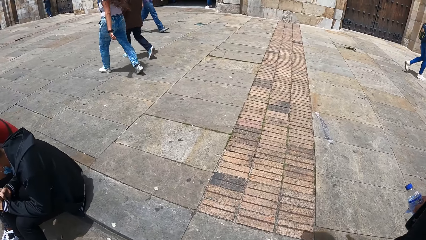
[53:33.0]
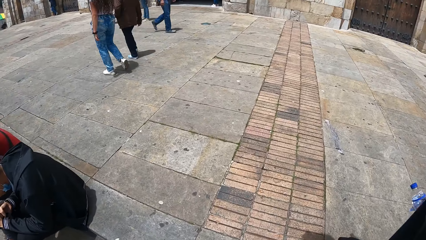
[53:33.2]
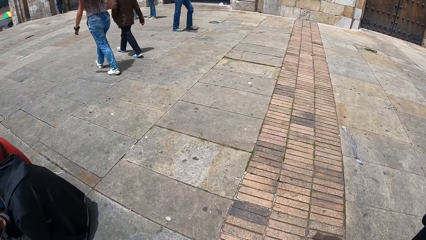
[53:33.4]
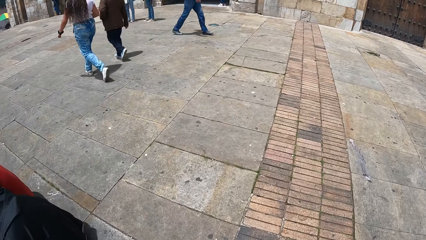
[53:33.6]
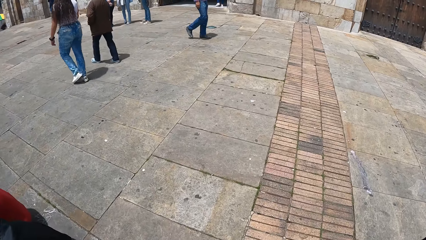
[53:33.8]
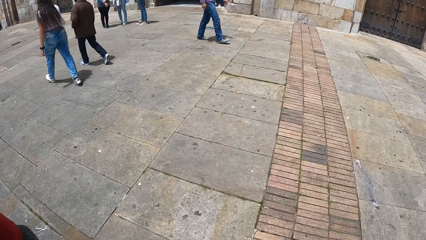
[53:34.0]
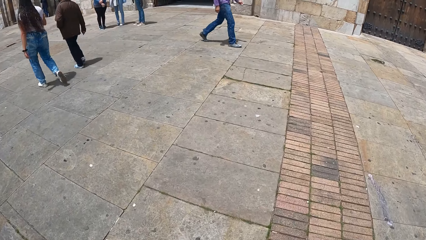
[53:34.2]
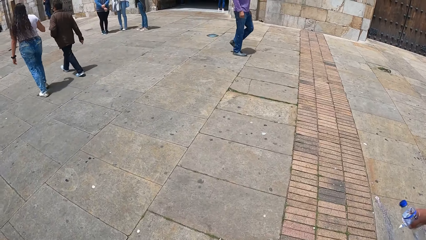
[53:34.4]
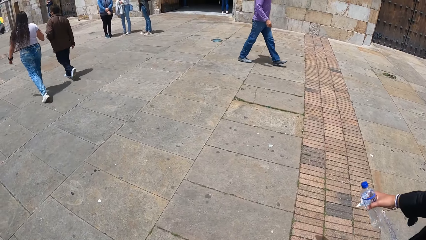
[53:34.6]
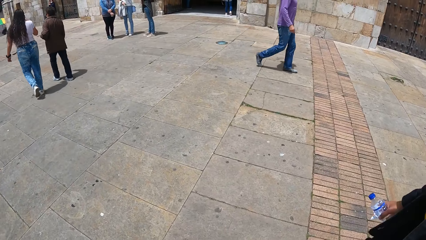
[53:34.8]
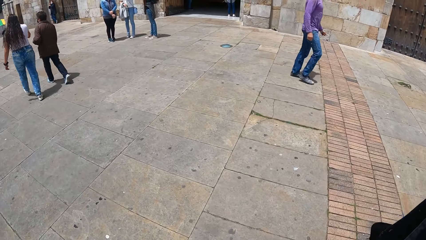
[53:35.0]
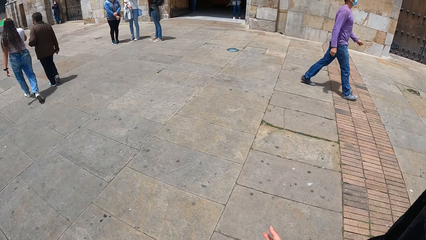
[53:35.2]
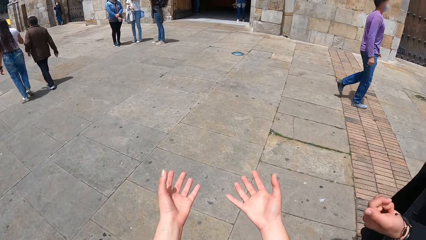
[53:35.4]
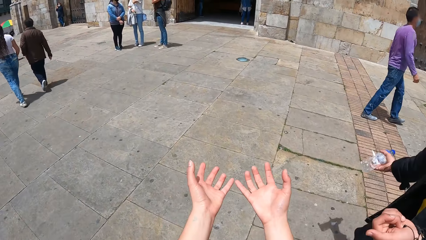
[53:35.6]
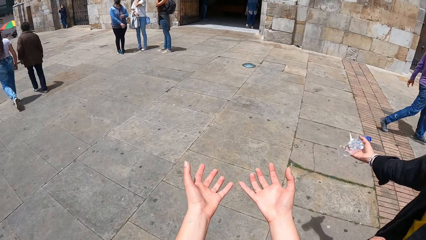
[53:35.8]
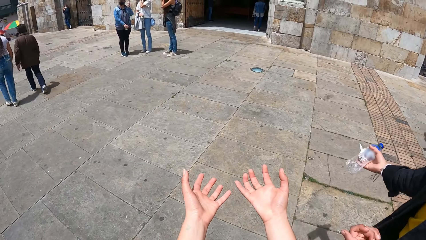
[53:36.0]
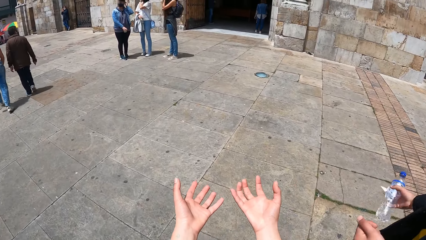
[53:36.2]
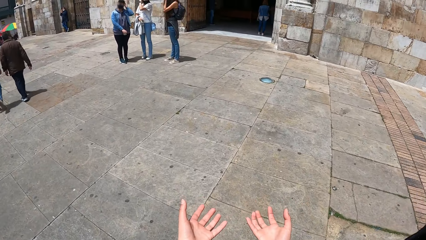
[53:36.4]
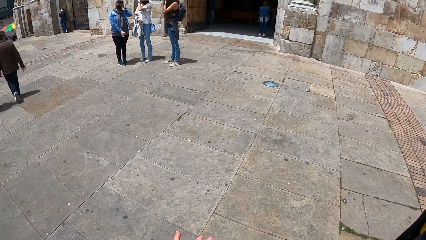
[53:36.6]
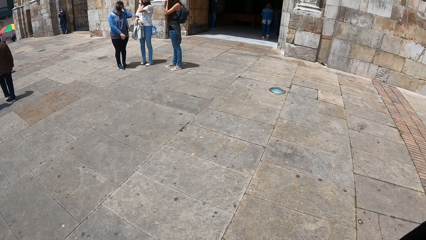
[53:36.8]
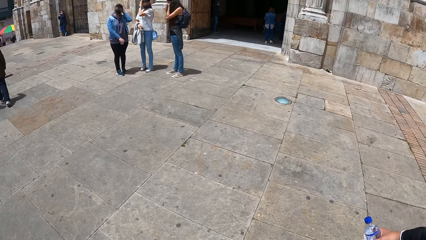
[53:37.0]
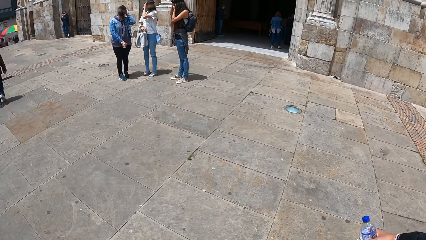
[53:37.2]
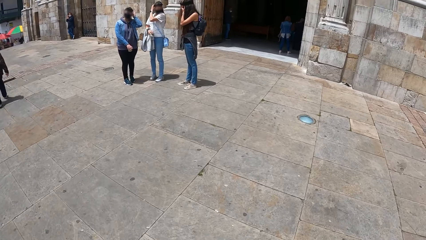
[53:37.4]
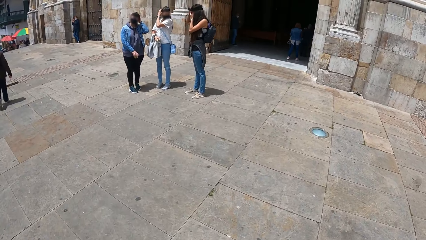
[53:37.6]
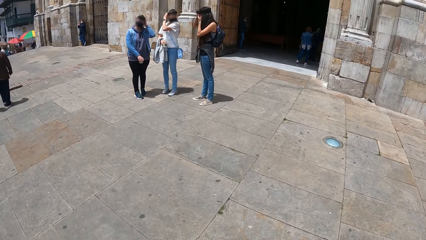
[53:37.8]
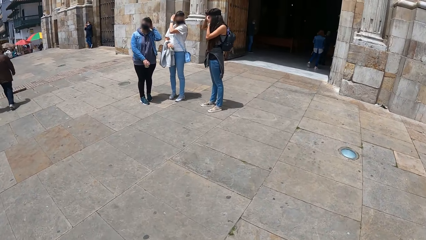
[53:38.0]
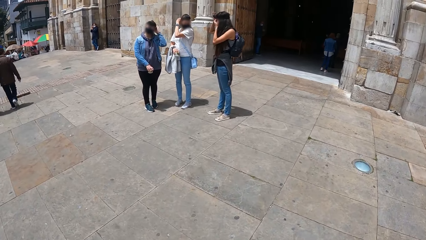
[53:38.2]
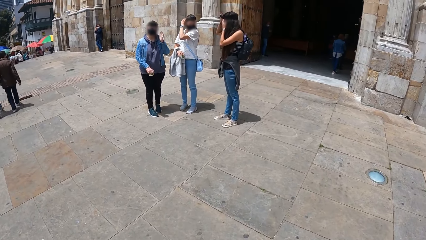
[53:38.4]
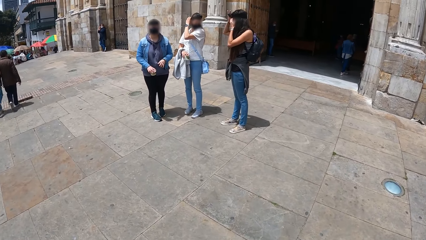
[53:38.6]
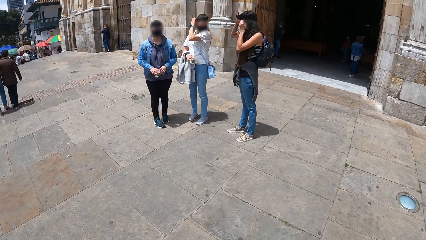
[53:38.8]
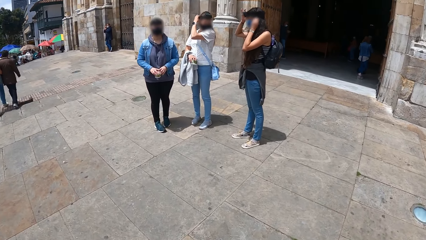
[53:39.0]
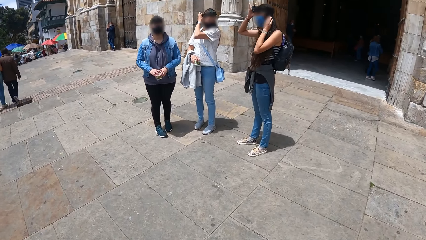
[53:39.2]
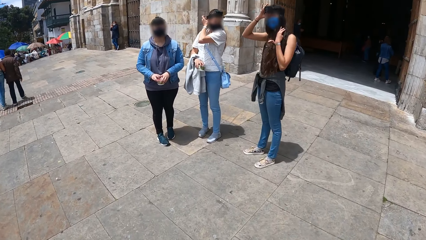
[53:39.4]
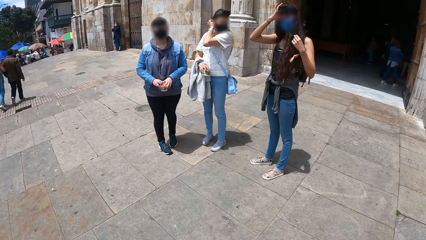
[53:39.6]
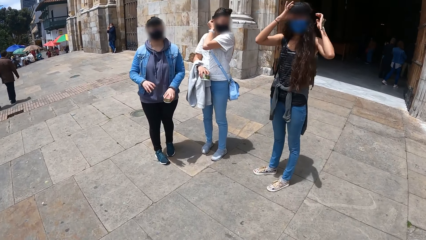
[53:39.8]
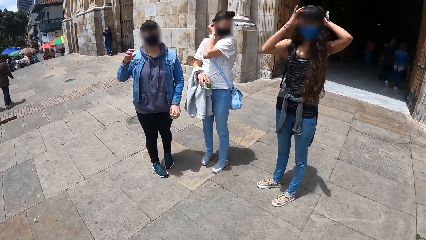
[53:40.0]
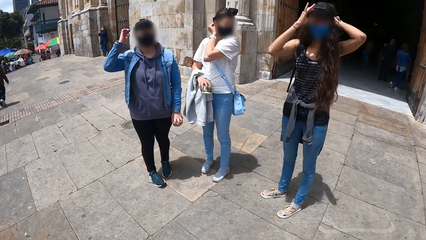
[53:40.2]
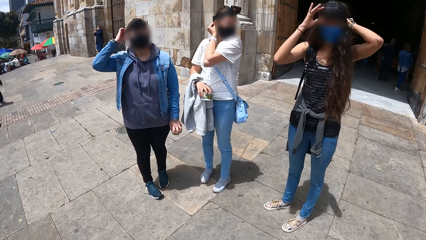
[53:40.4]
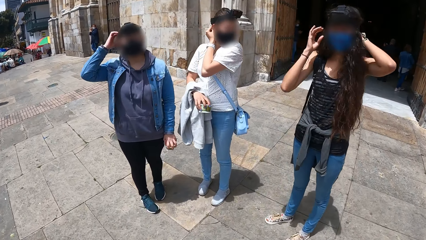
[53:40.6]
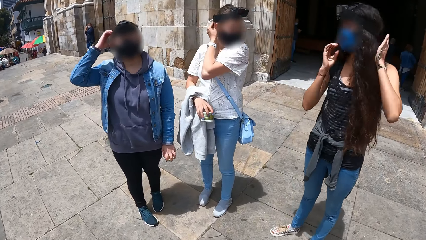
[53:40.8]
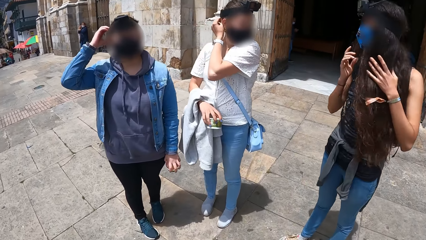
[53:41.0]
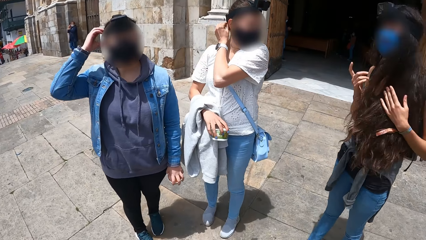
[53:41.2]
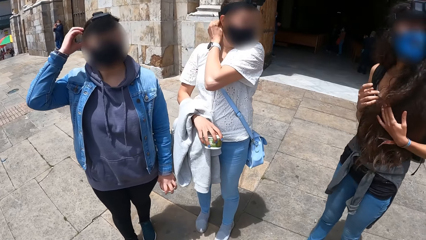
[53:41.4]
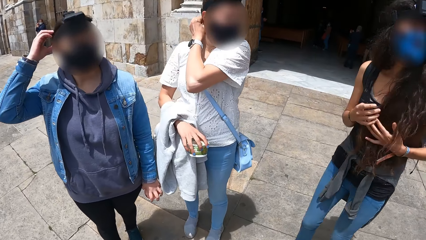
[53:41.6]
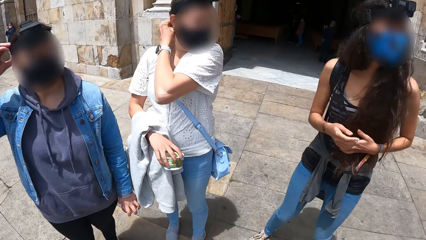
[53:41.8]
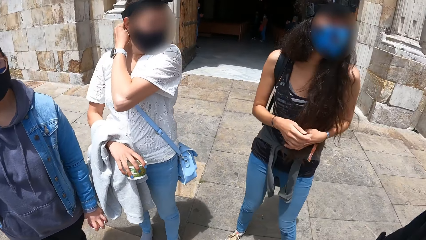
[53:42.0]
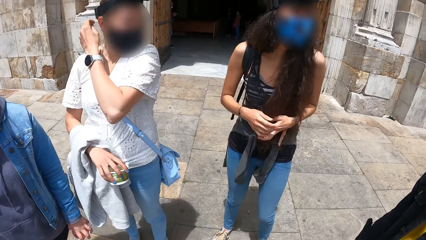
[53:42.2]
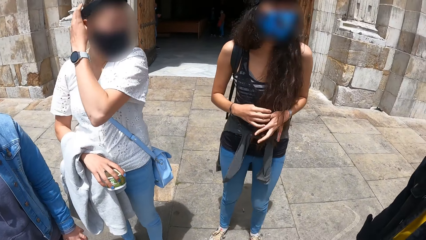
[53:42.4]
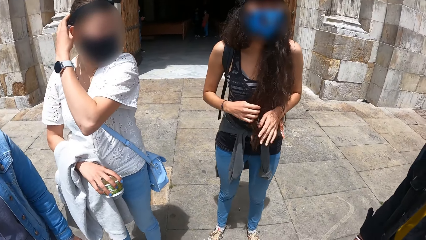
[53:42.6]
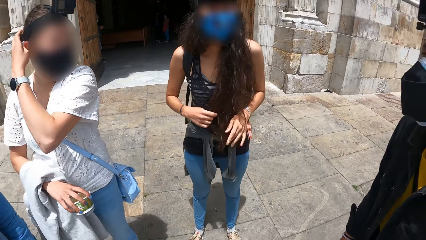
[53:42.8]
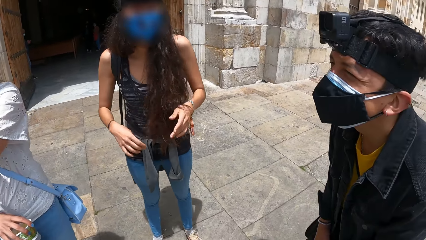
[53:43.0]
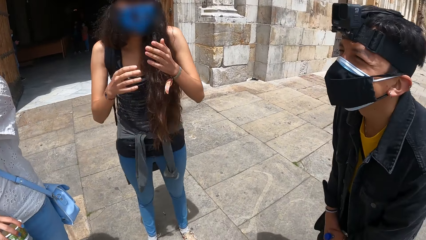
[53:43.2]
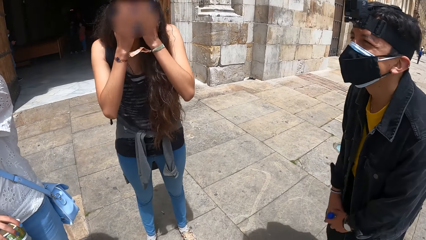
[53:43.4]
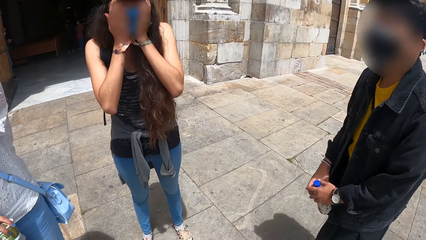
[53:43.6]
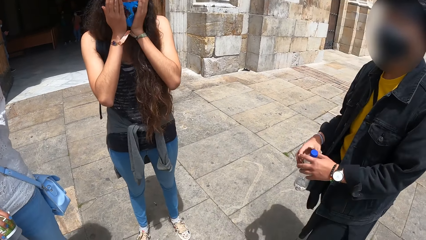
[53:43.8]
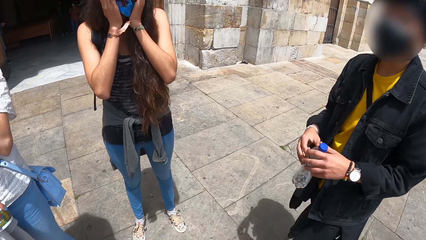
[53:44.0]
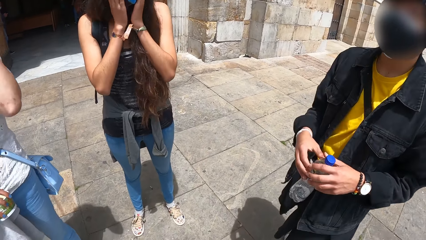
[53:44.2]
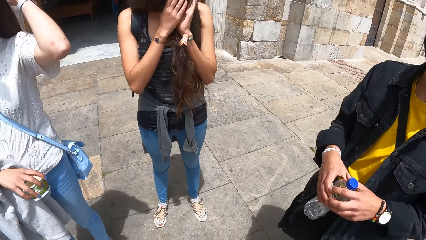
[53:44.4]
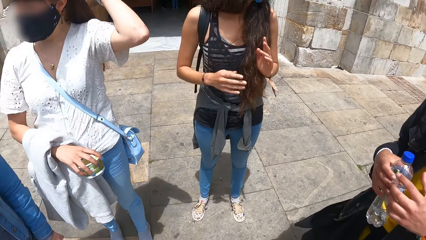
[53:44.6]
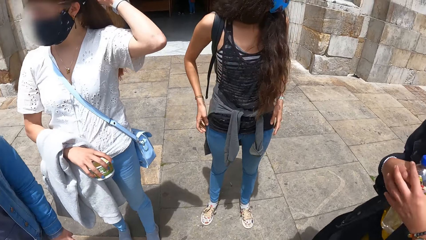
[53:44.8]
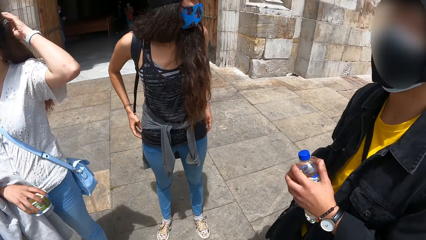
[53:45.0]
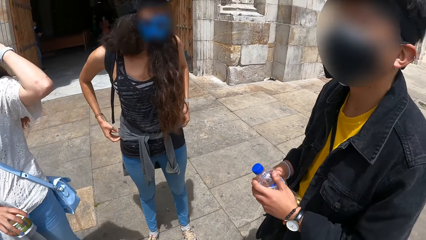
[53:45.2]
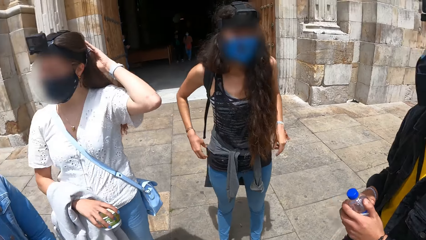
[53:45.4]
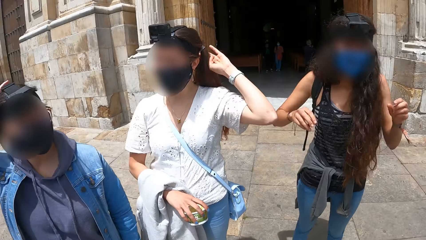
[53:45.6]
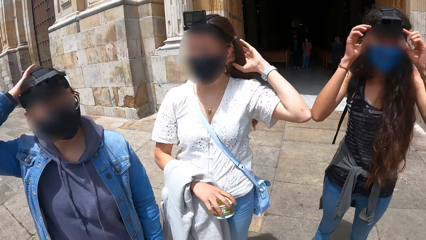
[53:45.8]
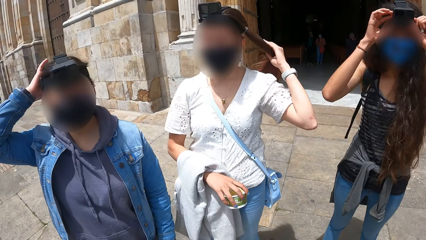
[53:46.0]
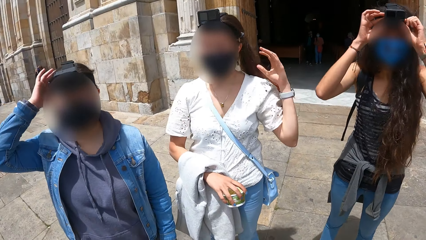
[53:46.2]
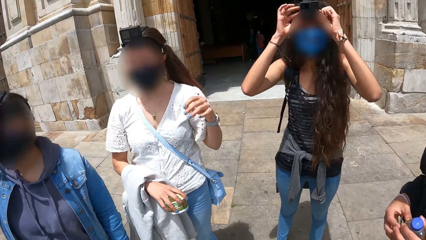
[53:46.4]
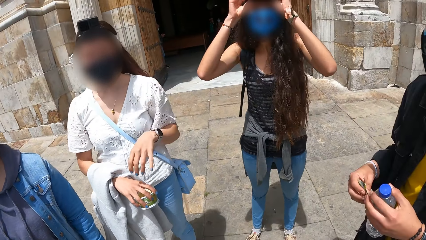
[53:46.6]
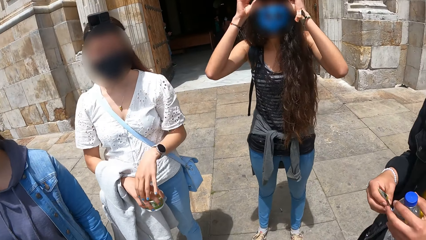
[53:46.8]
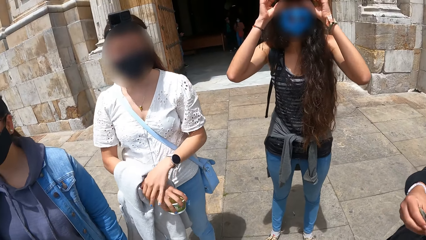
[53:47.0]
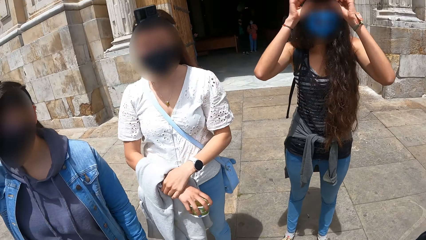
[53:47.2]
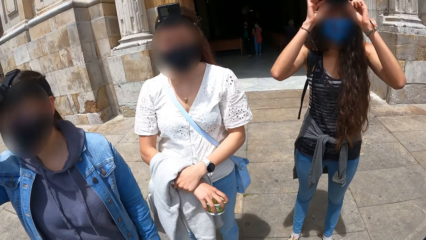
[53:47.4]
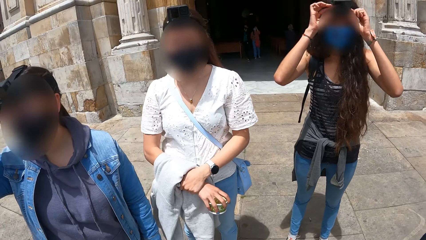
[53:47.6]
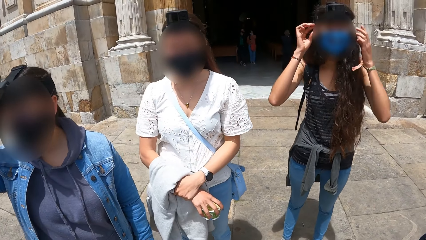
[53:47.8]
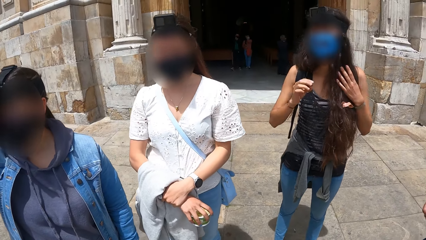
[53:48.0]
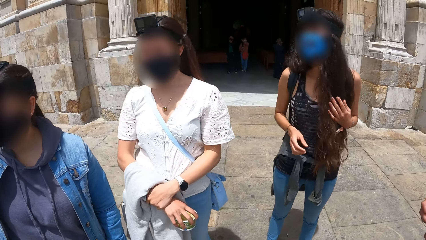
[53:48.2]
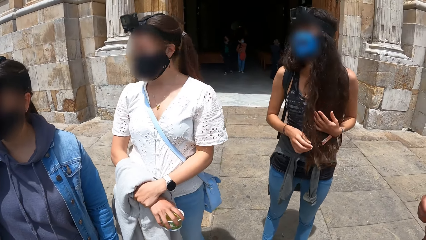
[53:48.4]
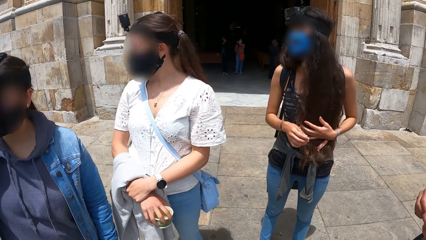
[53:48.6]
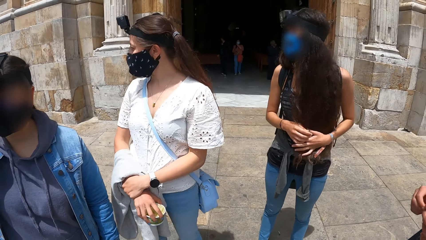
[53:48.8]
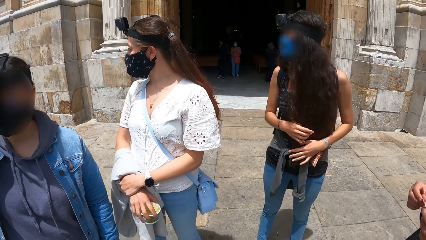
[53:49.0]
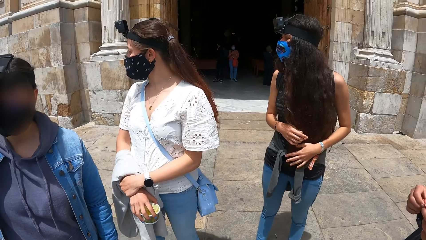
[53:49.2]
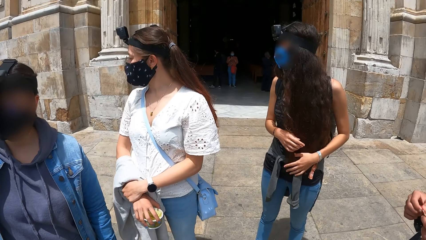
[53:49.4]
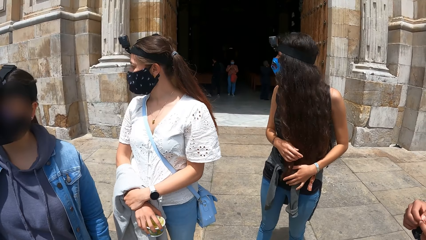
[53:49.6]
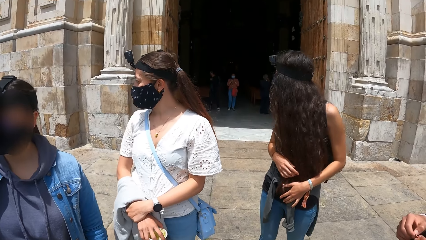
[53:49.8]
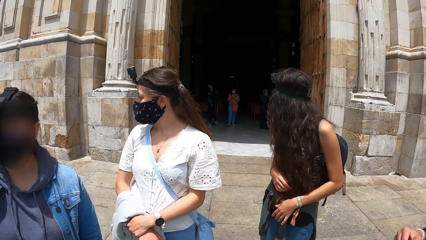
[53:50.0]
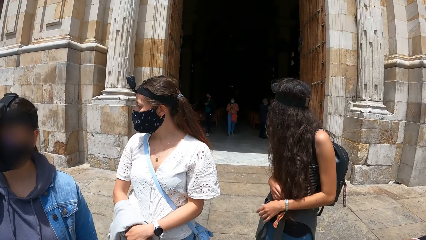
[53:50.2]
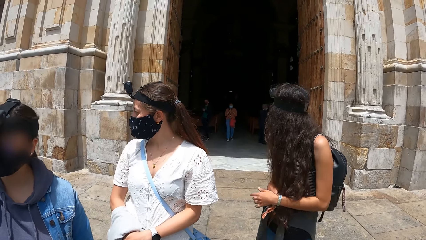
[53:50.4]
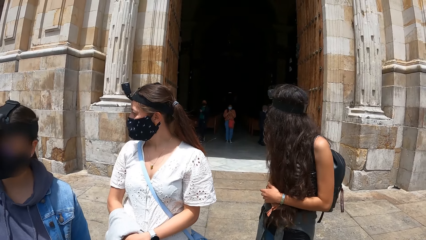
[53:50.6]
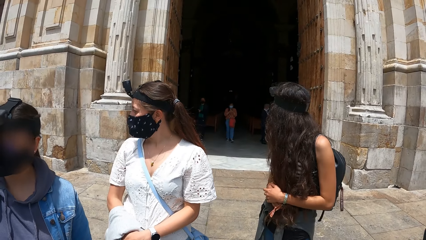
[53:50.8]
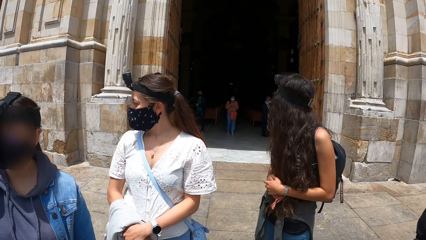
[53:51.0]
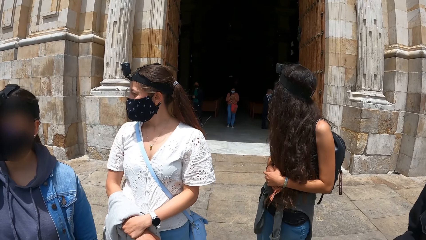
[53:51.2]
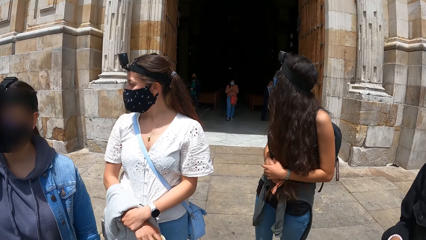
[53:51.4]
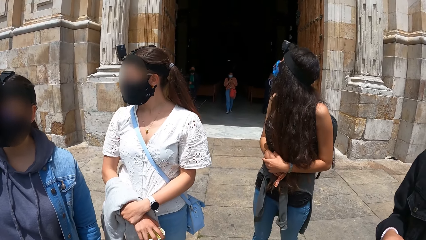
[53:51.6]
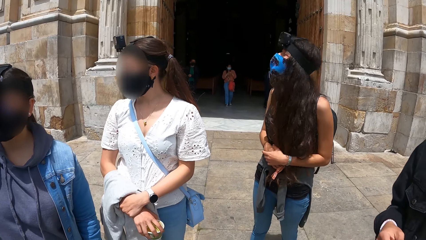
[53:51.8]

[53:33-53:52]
The camera wearer raises both hands. A woman adjusts a head gear on her head with her left hand. Another woman adjusts a head gear on her head with both hands. A third woman adjusts a head gear on her head with her left hand. The camera wearer interacts with a man. A lady touches the camera. The second woman touches the camera. The first woman touches the camera. The camera wearer interacts with the man, the first woman, the third woman and the second woman. The first woman adjusts the head gear with her right hand. The lady touches the camera. The second woman touches the hair. The man holds the bottle with both hands. The second woman places both hands on a mask on her face. The first woman touches her hair with her left hand. The second woman adjusts the head gear with both hands. The first woman adjusts the head gear with her right hand. The second woman touches the camera. The man holds the paper with both hands. The camera wearer interacts with the friends.
